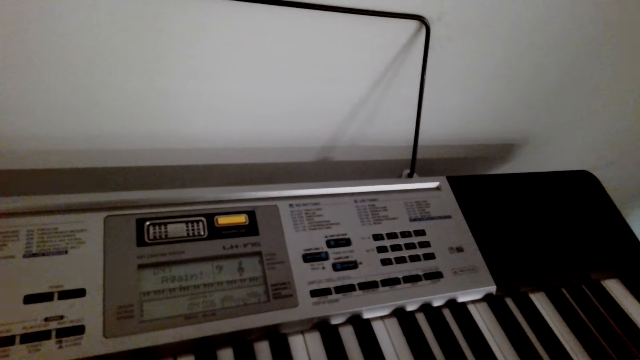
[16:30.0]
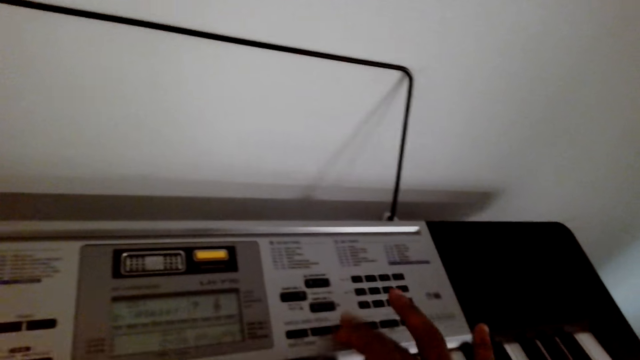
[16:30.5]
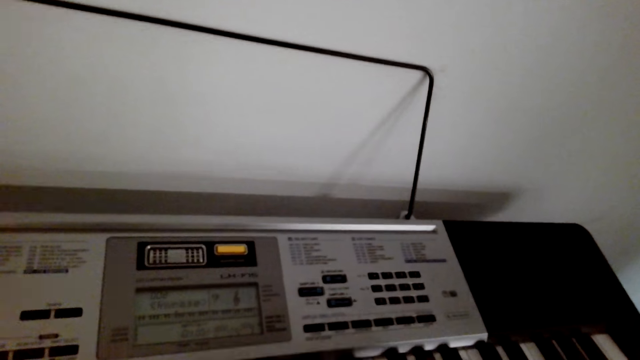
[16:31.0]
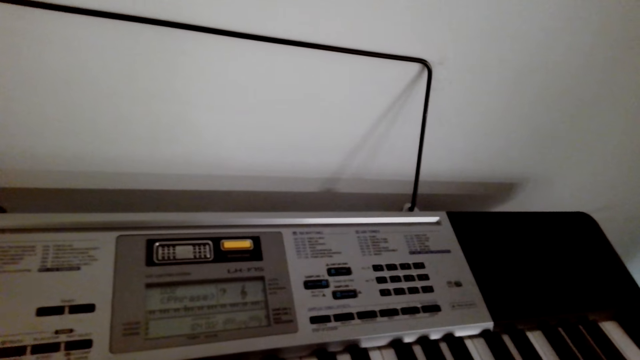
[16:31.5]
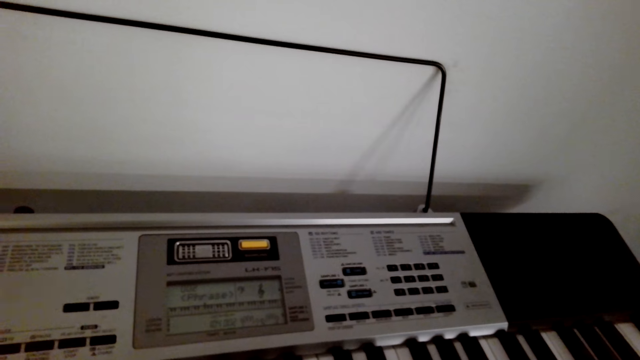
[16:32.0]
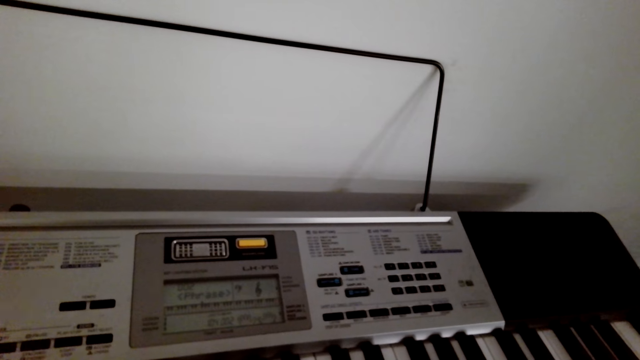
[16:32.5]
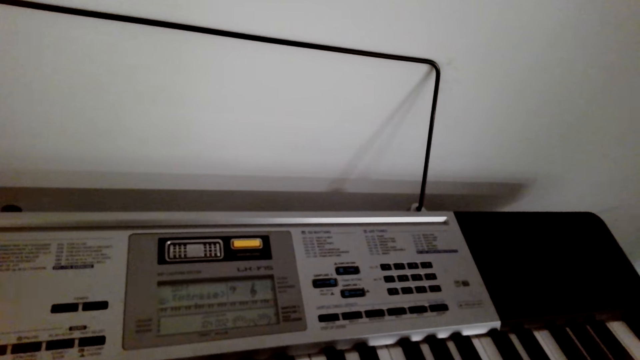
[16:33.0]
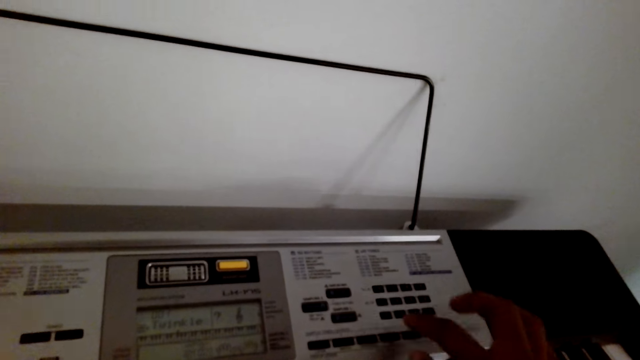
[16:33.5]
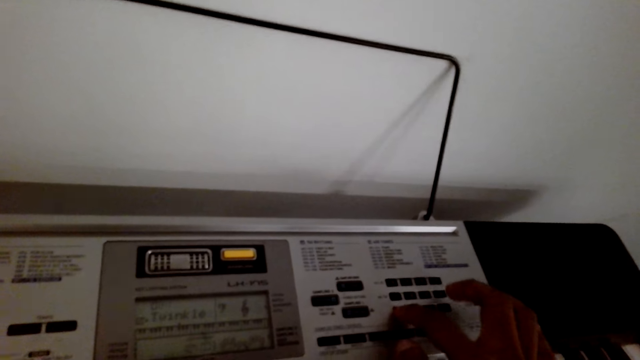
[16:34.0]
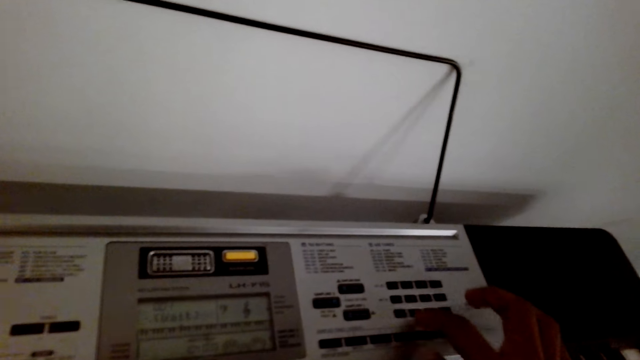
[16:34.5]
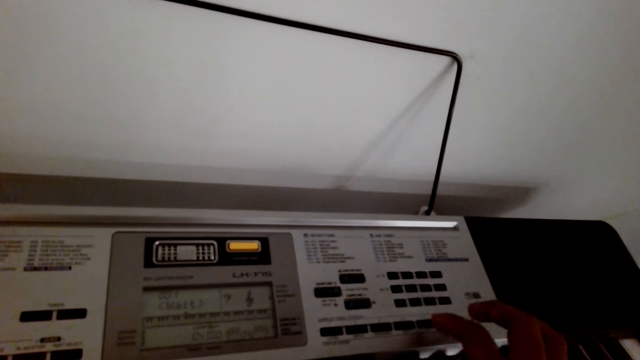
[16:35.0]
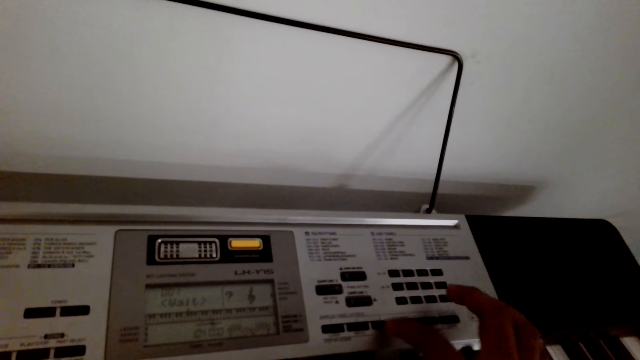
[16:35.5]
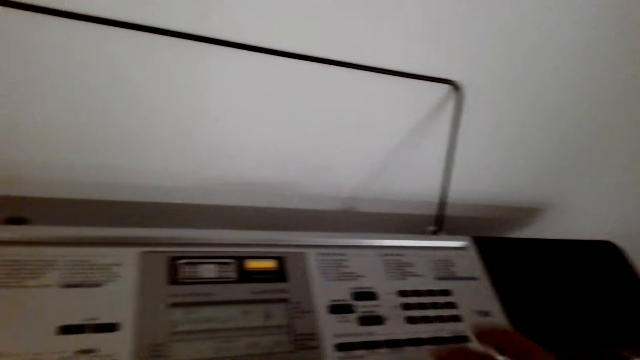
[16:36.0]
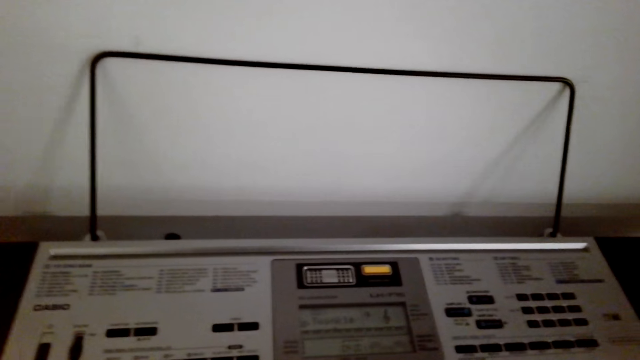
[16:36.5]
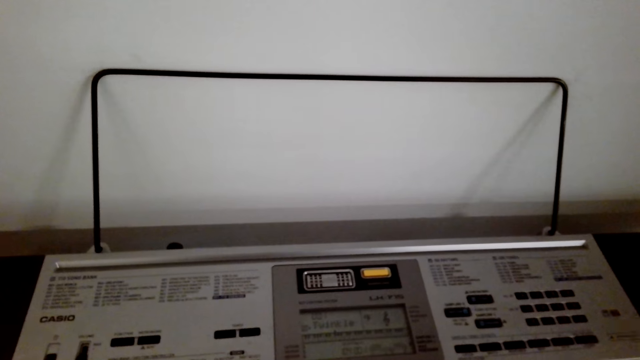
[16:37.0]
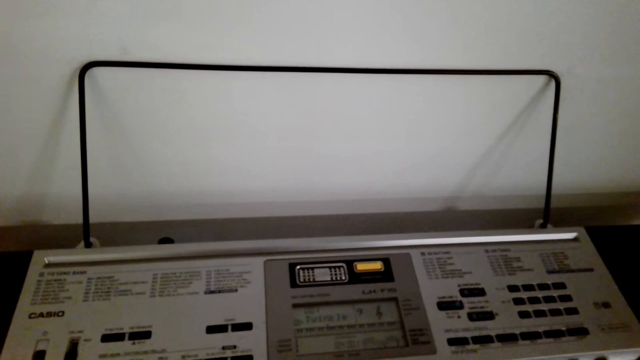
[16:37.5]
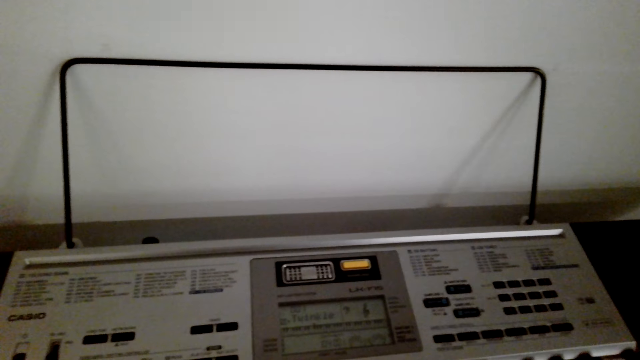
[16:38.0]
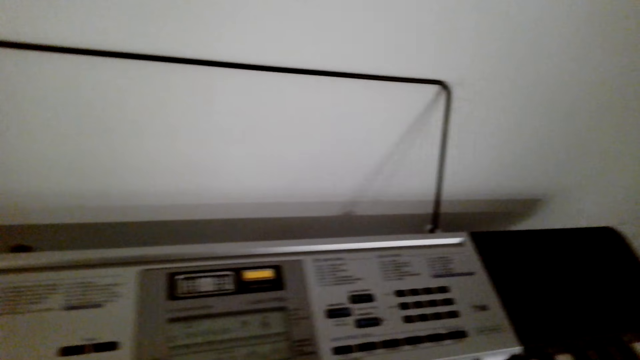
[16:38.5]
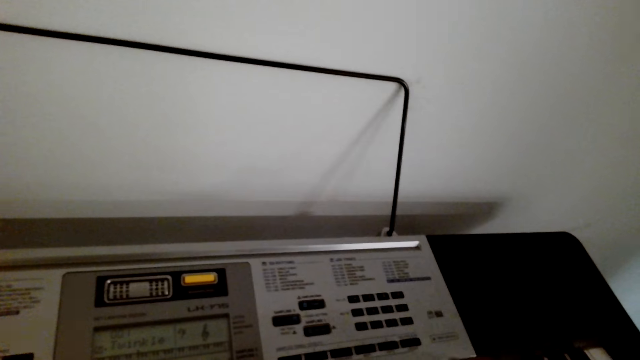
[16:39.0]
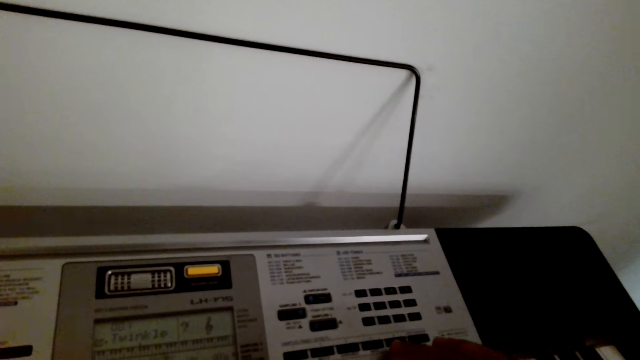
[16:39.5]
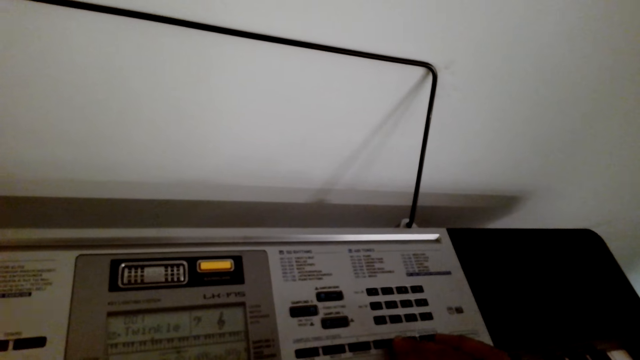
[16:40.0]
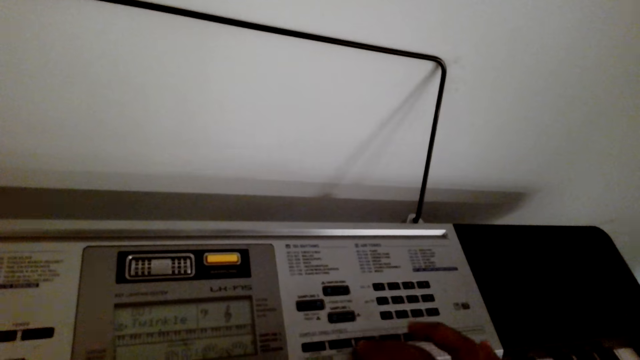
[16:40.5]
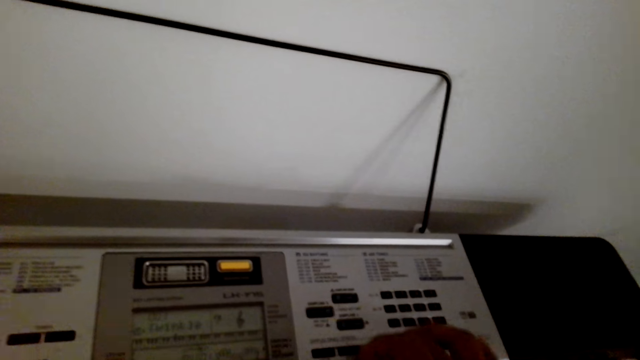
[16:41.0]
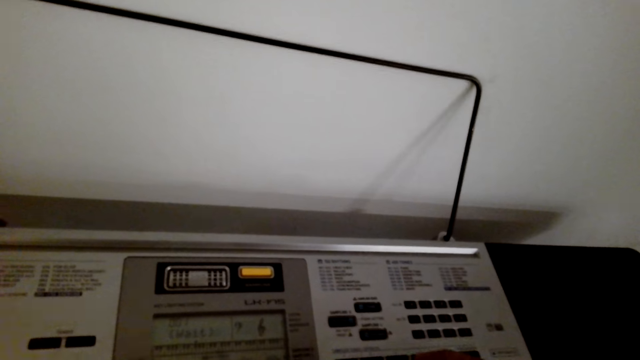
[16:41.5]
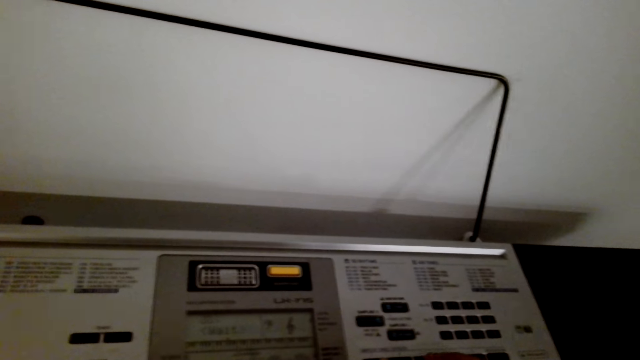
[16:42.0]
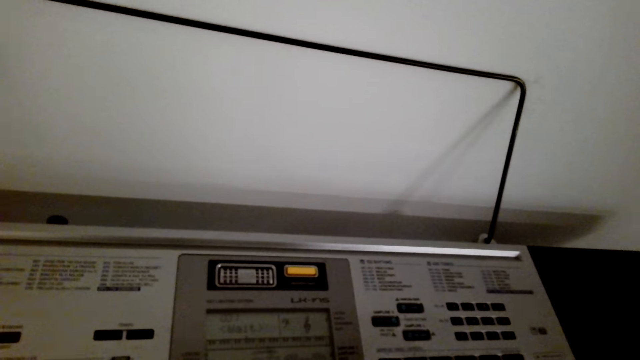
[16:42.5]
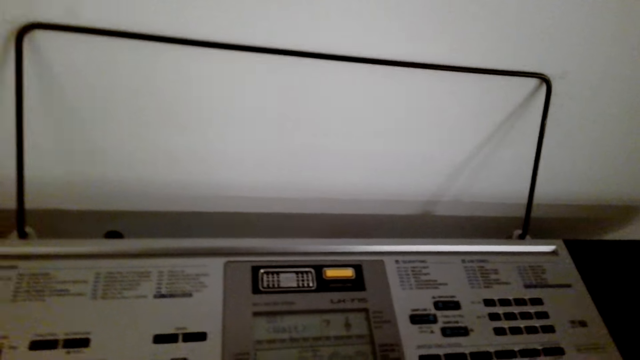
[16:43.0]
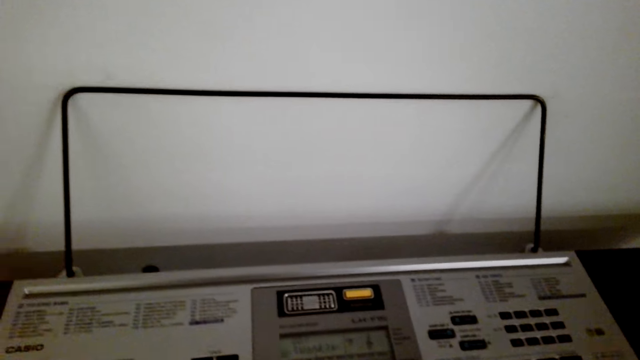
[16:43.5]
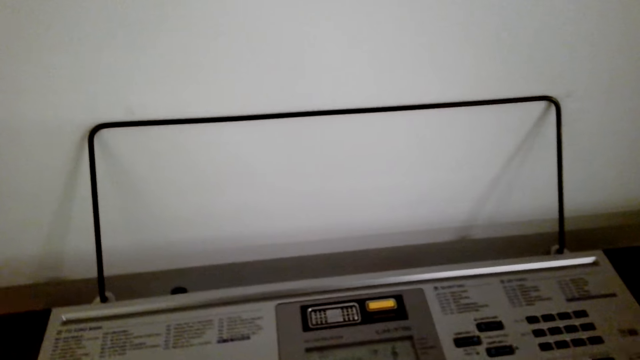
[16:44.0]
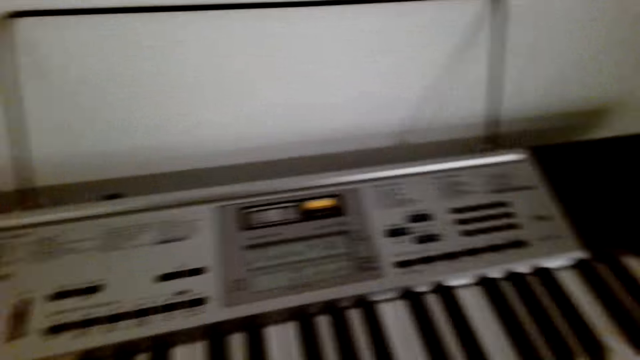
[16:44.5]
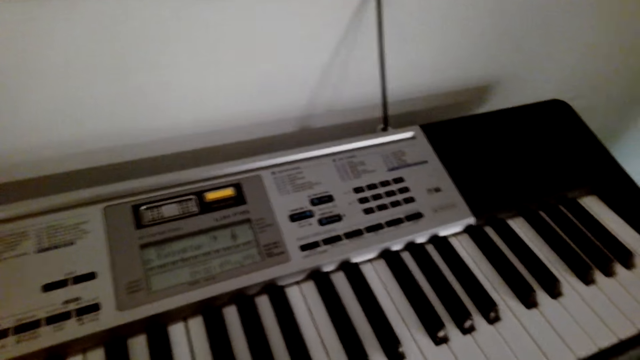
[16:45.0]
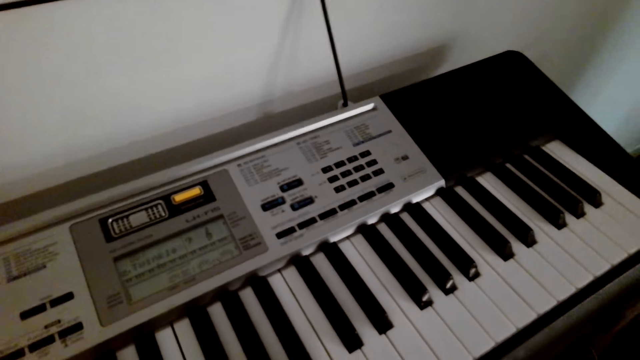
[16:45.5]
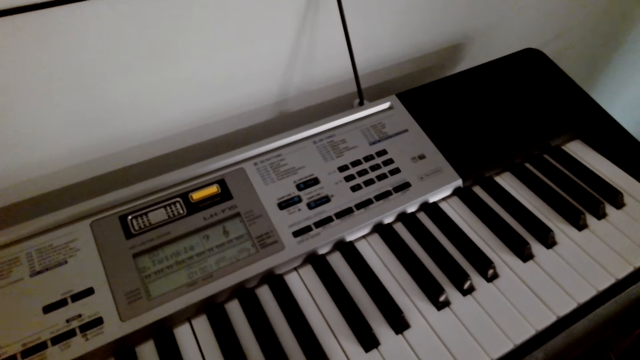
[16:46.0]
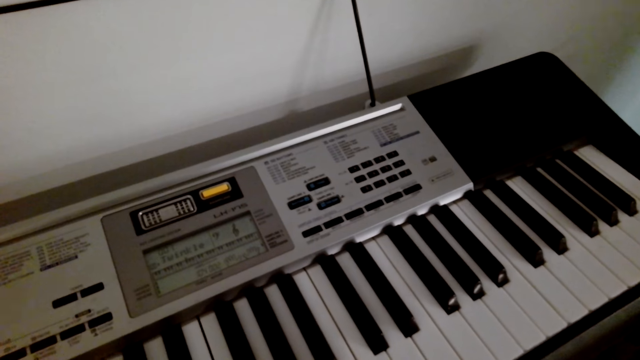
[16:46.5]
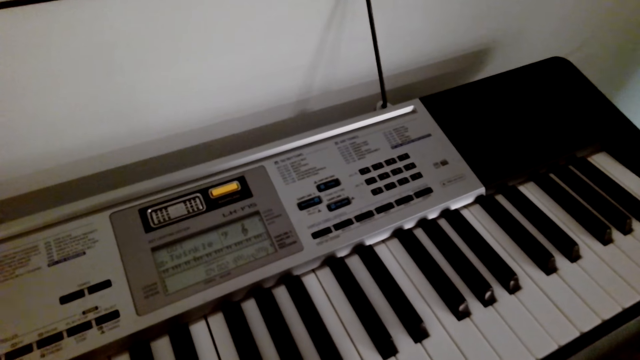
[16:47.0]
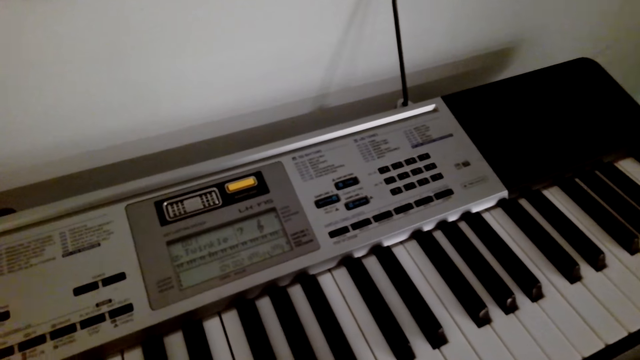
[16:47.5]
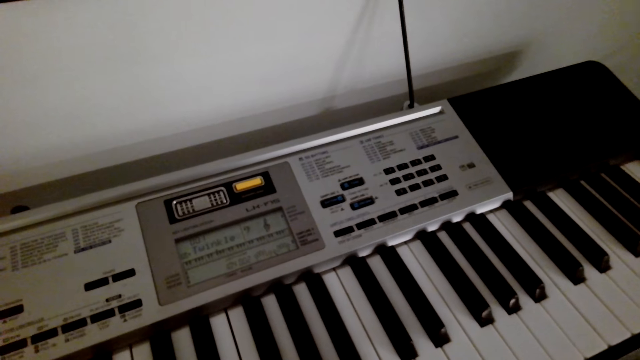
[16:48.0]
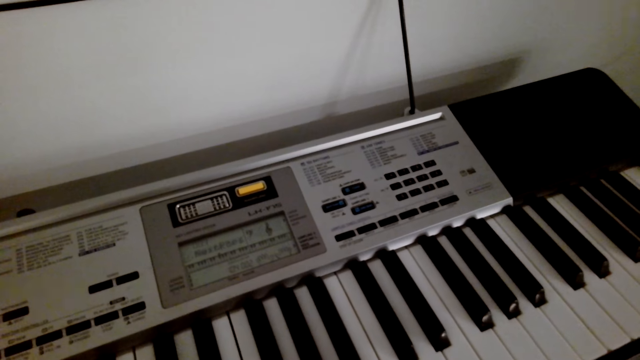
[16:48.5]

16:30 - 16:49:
The camera wearer pauses to play the piano. They press on the piano.

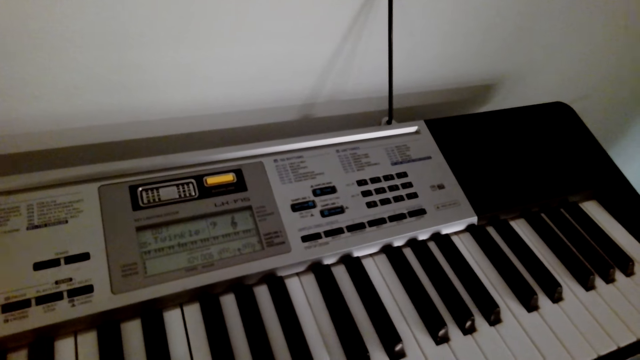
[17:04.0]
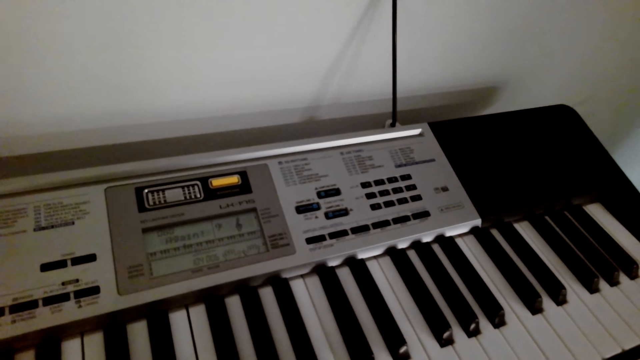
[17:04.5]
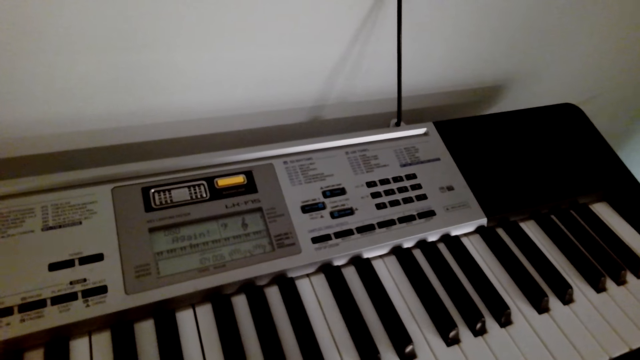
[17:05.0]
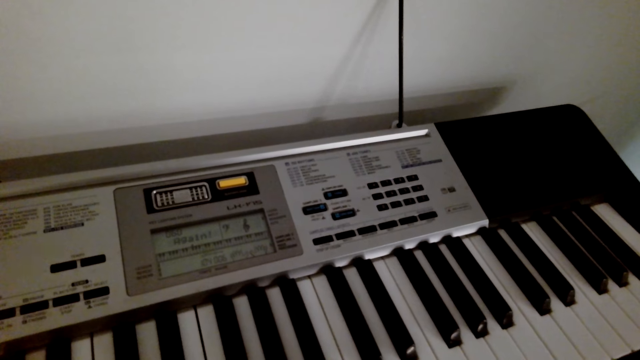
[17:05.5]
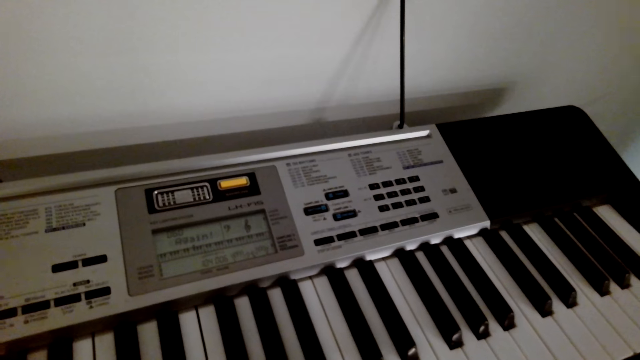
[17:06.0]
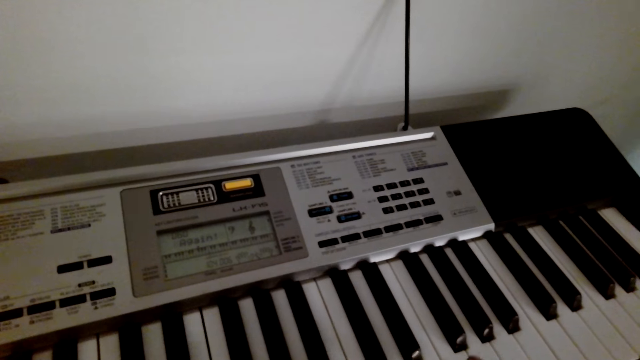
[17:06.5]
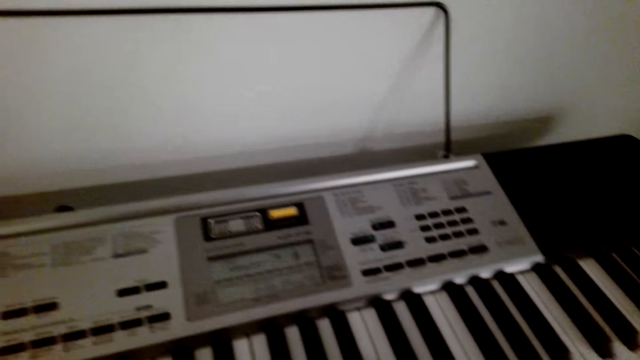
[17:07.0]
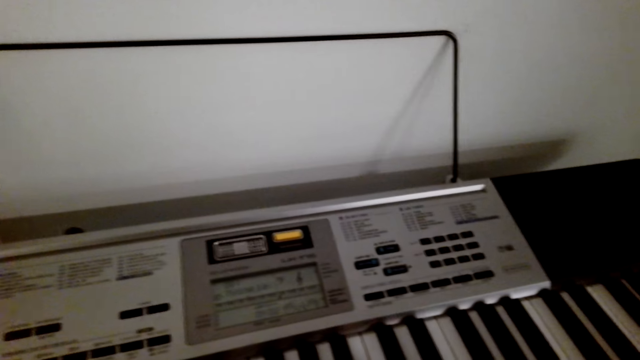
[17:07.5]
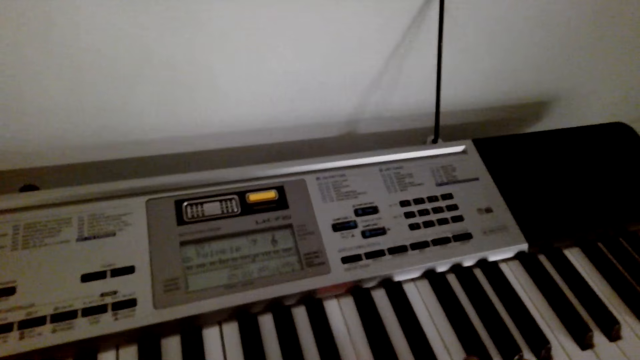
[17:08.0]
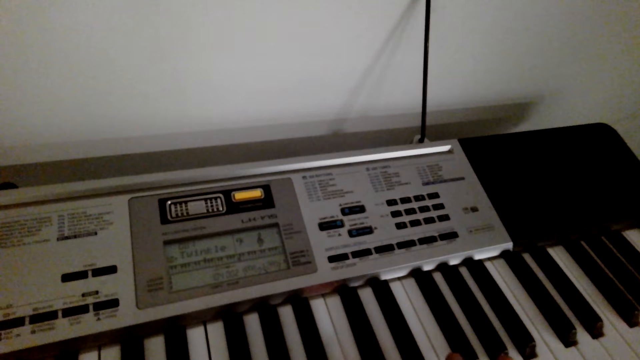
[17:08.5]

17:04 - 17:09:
The camera wearer plays the piano. They pause to play the piano.
